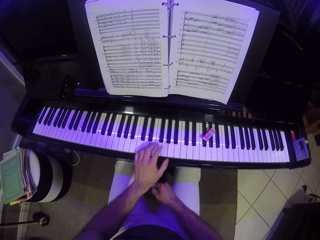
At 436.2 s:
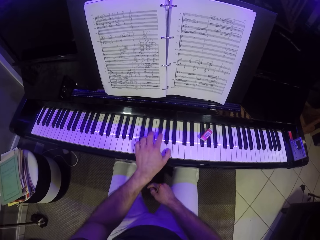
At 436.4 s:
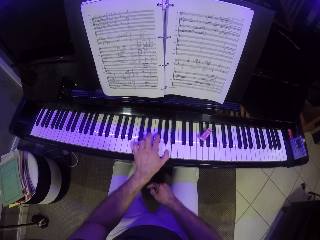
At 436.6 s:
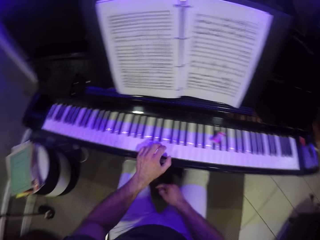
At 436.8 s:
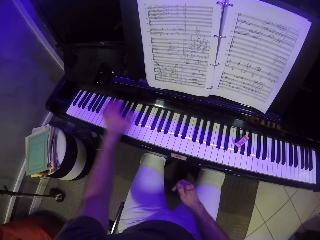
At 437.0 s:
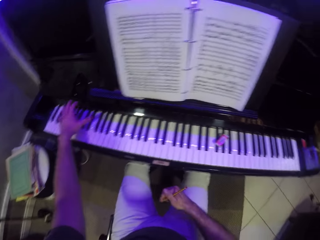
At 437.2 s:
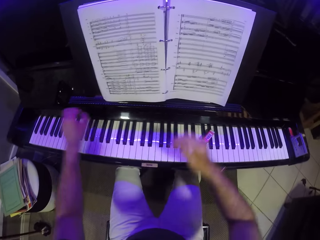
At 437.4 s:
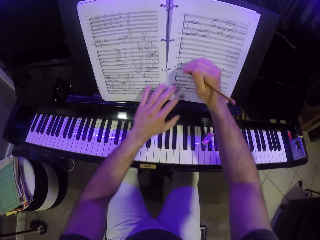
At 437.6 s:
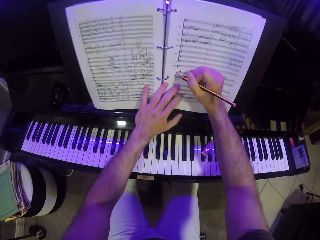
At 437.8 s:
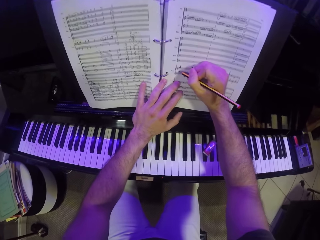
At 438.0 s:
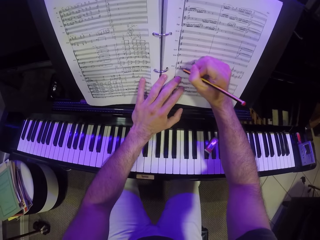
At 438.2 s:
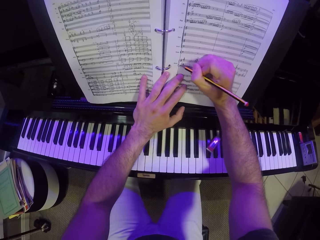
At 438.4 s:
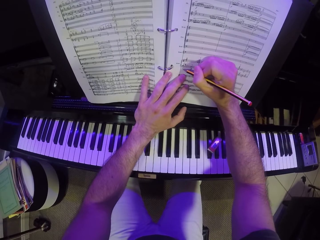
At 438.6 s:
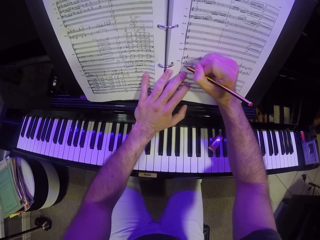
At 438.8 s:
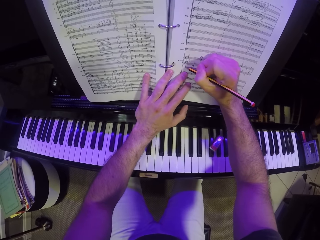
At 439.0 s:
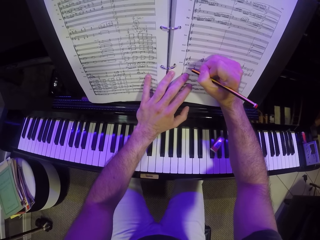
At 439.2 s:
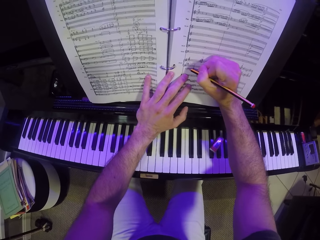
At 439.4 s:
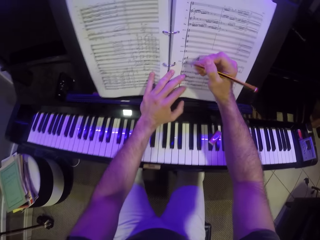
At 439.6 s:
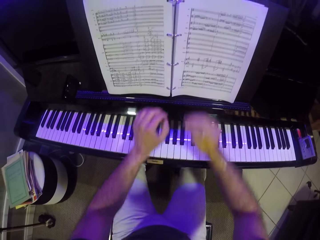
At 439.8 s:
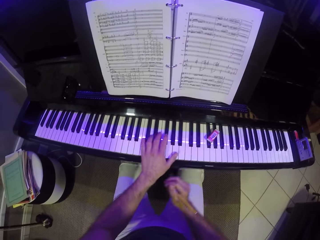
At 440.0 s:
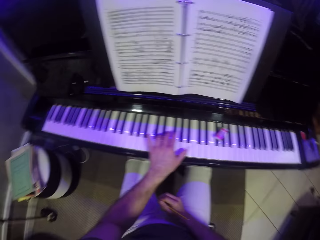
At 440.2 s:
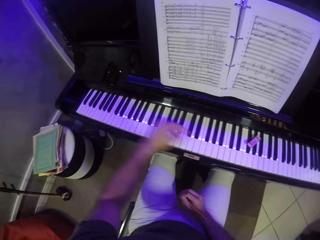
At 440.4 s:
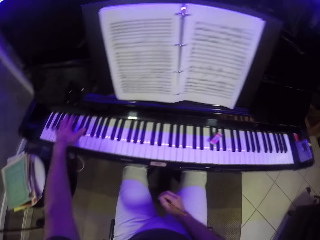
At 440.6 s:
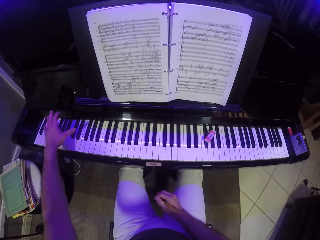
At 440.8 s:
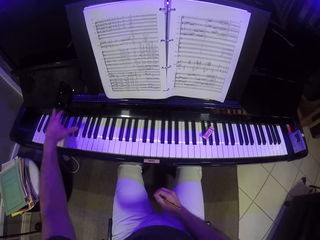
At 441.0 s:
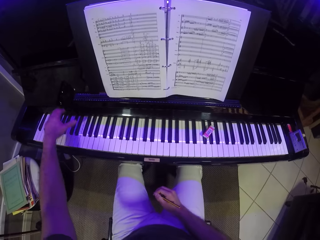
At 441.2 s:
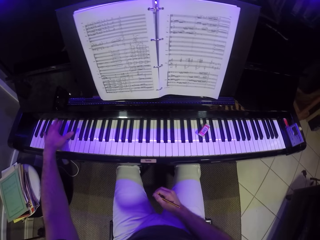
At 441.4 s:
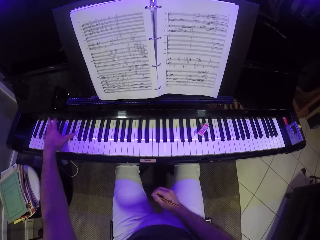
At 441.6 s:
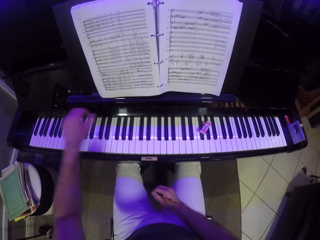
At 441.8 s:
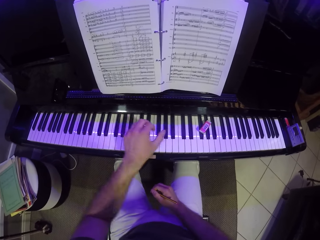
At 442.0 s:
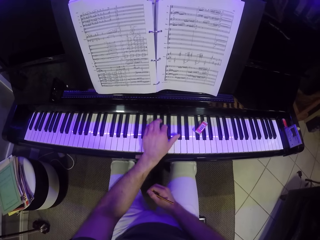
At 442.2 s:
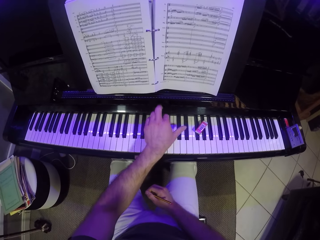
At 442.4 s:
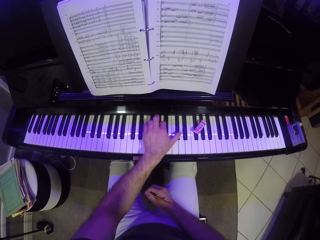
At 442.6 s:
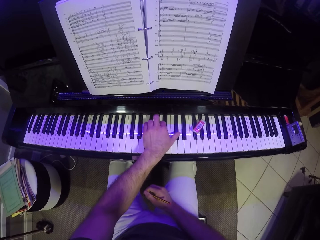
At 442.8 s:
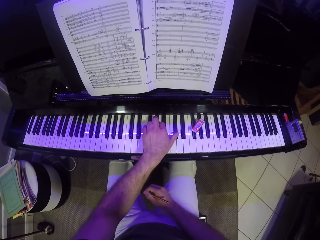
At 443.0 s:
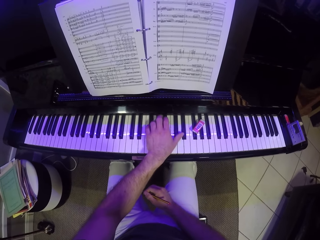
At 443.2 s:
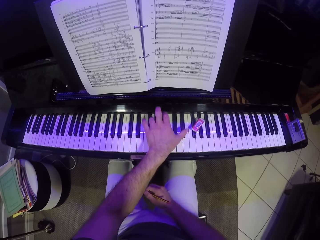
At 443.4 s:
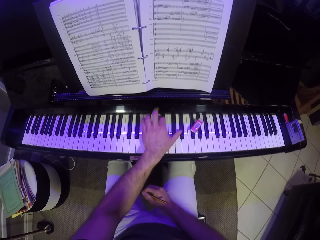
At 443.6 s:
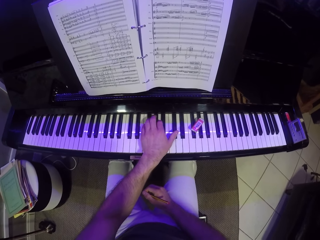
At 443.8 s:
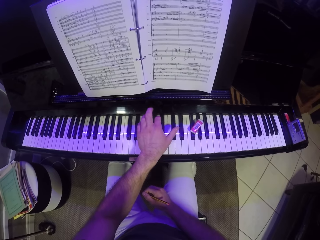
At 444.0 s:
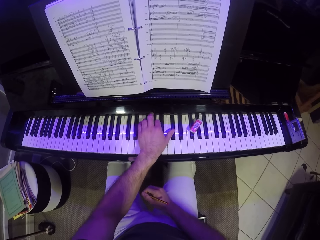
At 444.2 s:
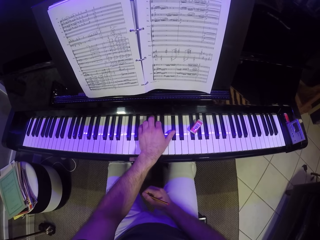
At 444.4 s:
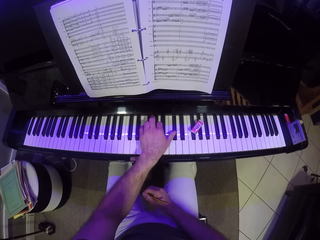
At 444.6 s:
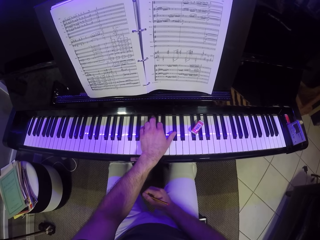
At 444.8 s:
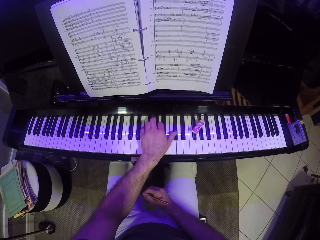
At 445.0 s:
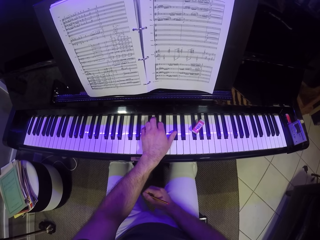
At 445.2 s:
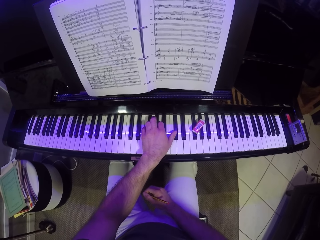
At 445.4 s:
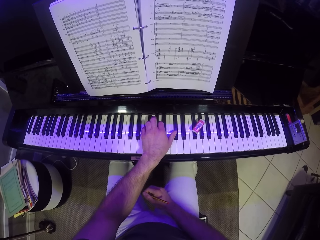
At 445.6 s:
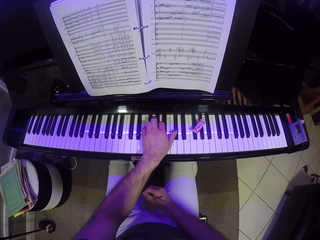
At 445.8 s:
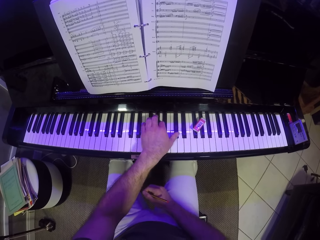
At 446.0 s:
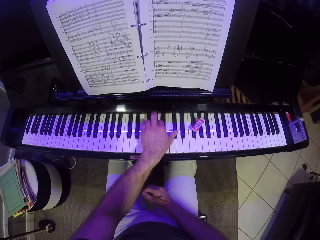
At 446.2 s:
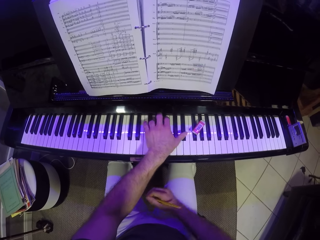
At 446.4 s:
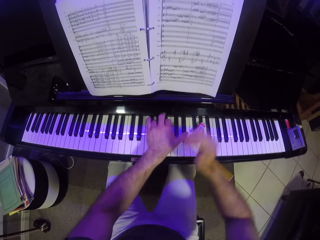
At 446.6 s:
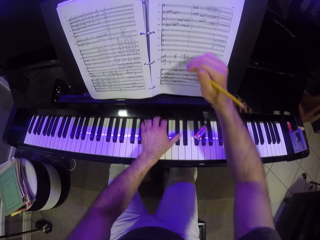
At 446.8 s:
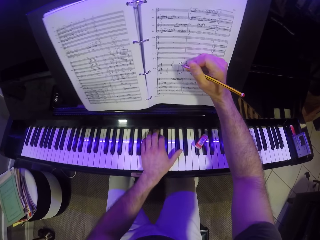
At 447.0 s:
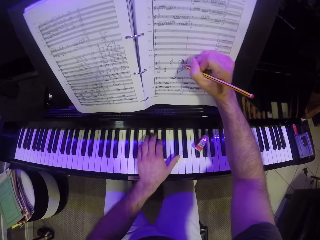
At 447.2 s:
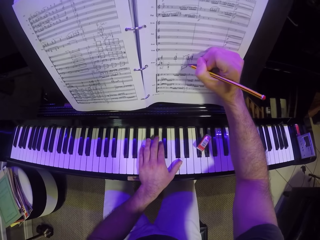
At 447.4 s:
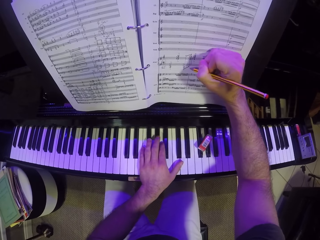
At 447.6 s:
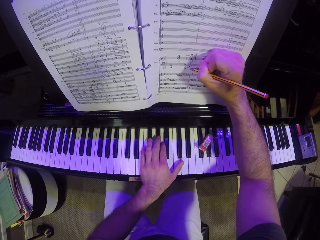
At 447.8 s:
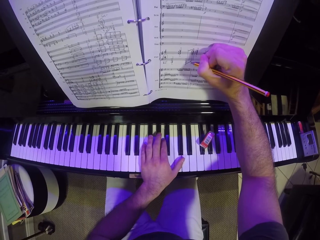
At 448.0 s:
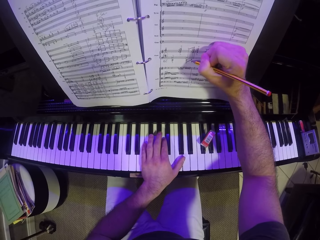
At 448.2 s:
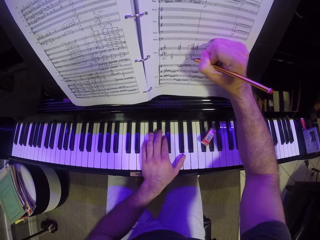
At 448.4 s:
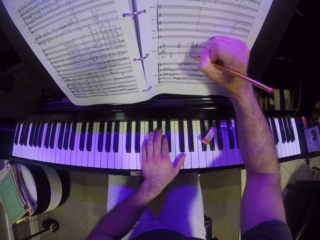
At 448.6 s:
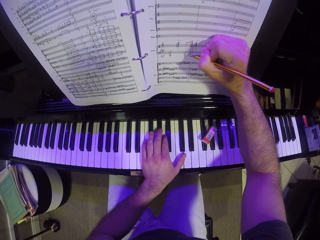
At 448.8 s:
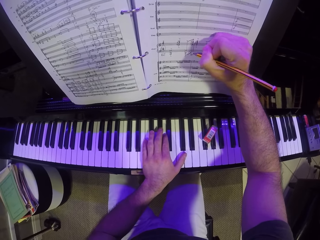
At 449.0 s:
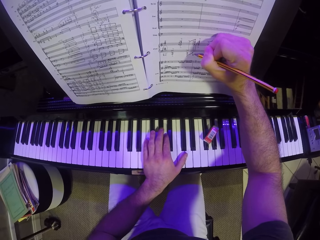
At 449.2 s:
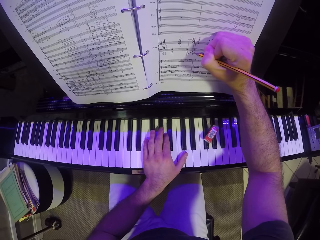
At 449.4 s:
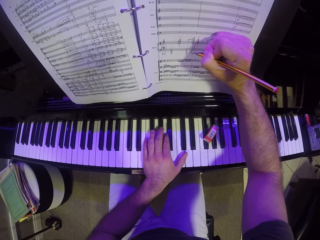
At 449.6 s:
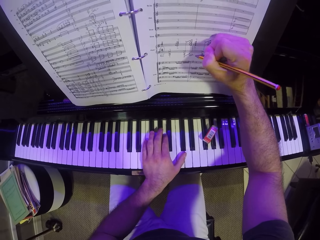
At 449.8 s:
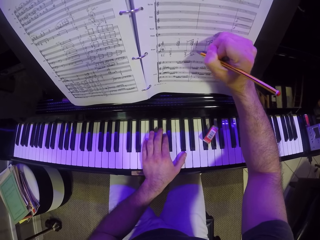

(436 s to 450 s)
The camera wearer plays the piano with his left hand. He takes his right hand off his leg. He places his left hand on the music manuscript. He writes on the music manuscript with the pencil in his right hand. He takes both hands off the music manuscript and places his right hand on his leg. He plays the piano with his left hand. He takes his right hand off his leg. He writes on the music manuscript with the pencil in his right hand.

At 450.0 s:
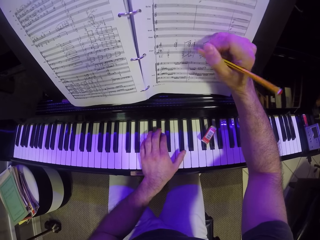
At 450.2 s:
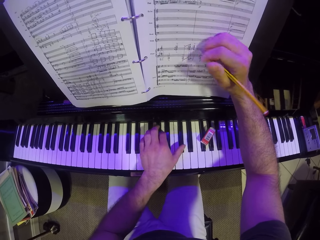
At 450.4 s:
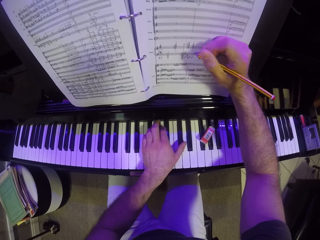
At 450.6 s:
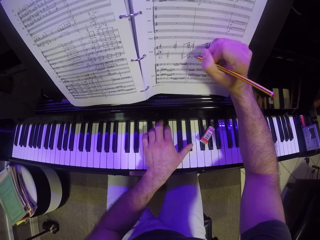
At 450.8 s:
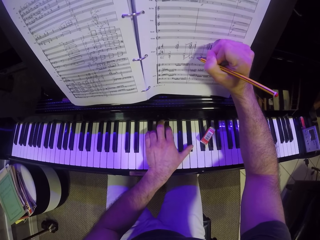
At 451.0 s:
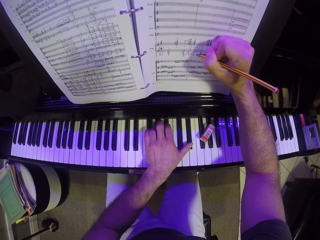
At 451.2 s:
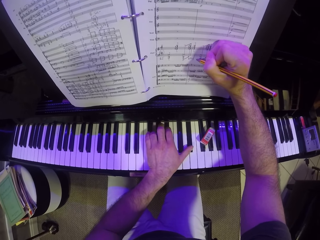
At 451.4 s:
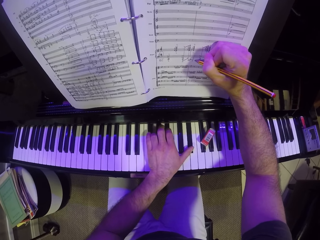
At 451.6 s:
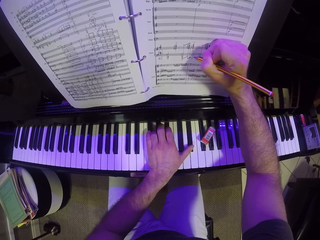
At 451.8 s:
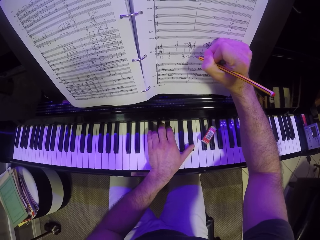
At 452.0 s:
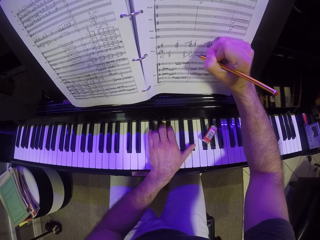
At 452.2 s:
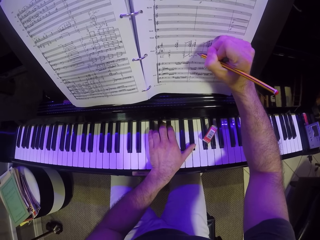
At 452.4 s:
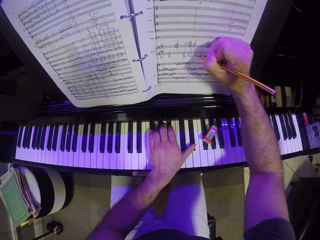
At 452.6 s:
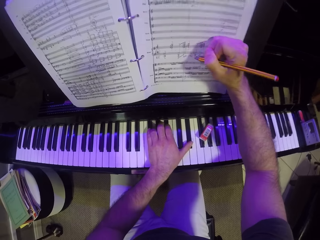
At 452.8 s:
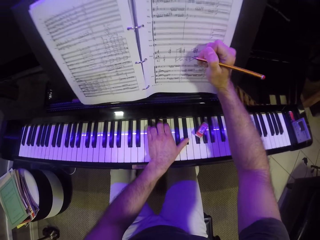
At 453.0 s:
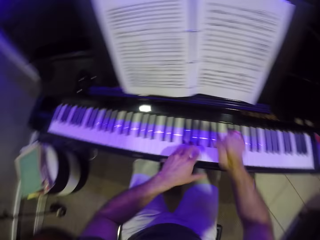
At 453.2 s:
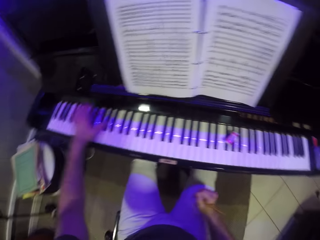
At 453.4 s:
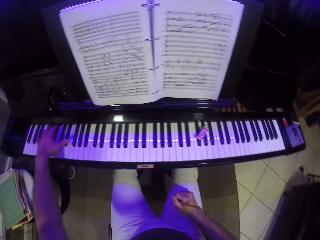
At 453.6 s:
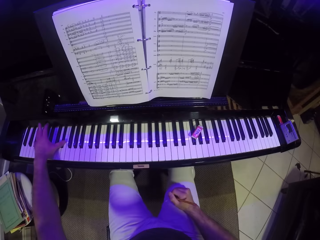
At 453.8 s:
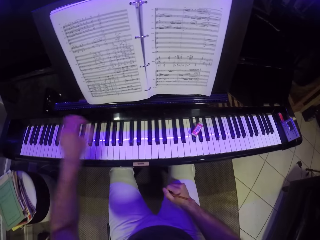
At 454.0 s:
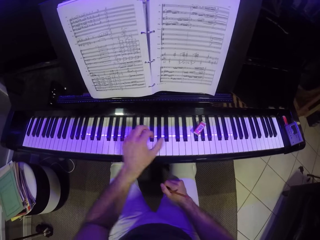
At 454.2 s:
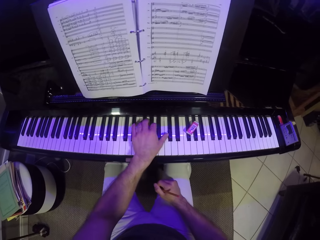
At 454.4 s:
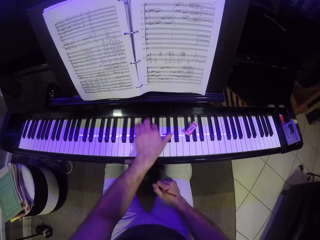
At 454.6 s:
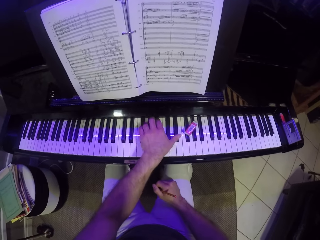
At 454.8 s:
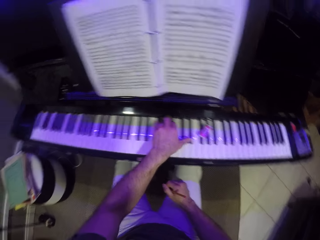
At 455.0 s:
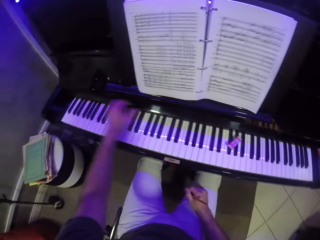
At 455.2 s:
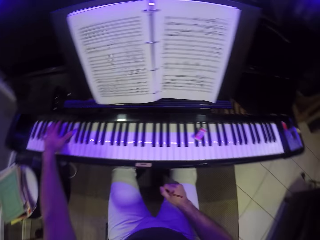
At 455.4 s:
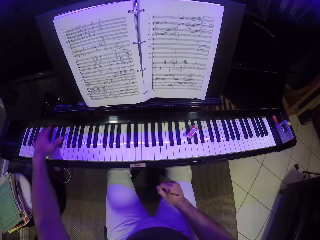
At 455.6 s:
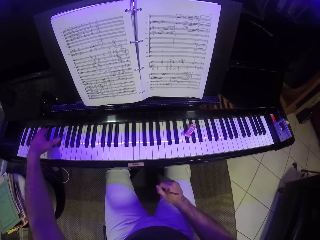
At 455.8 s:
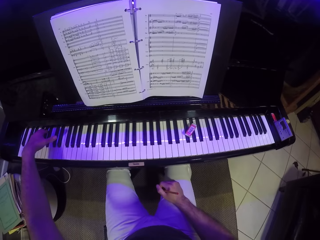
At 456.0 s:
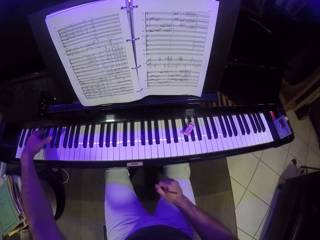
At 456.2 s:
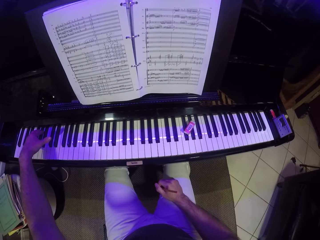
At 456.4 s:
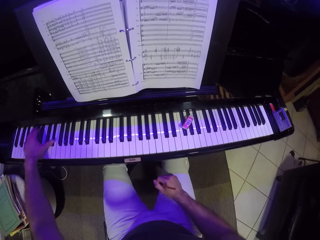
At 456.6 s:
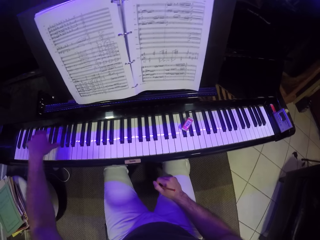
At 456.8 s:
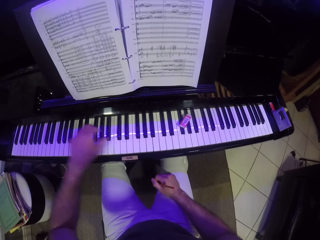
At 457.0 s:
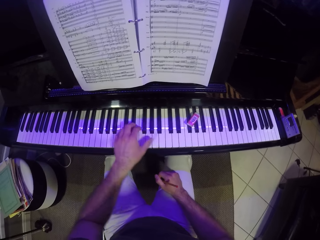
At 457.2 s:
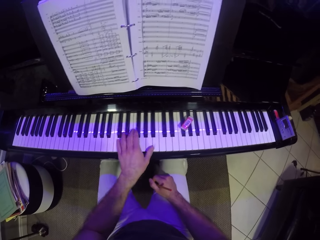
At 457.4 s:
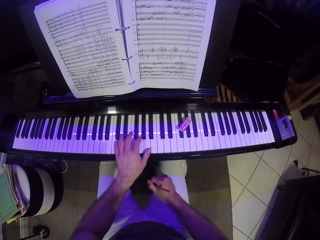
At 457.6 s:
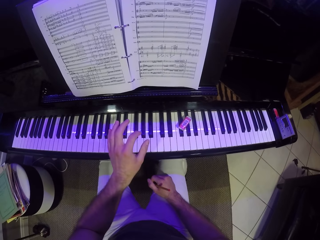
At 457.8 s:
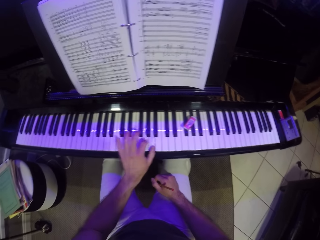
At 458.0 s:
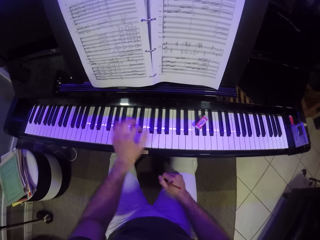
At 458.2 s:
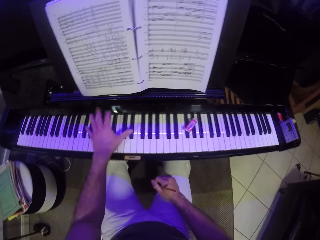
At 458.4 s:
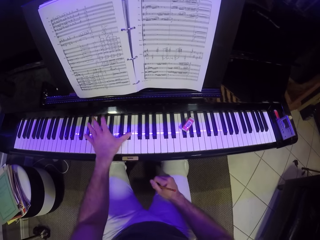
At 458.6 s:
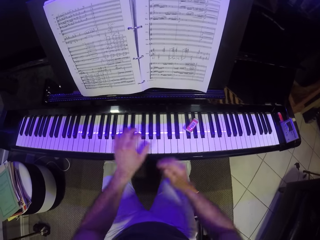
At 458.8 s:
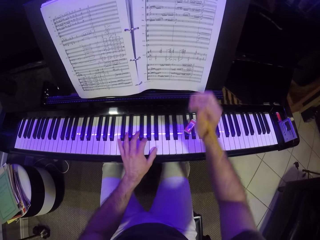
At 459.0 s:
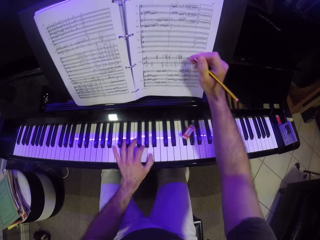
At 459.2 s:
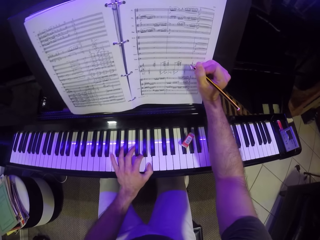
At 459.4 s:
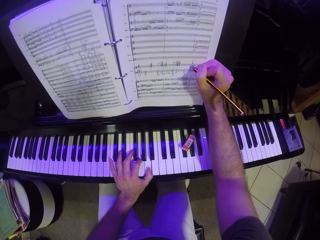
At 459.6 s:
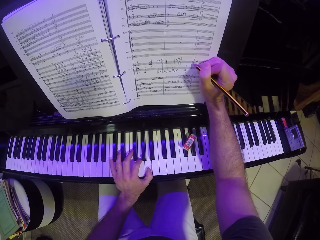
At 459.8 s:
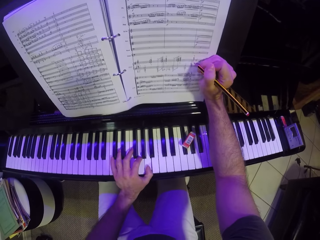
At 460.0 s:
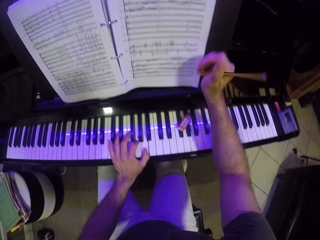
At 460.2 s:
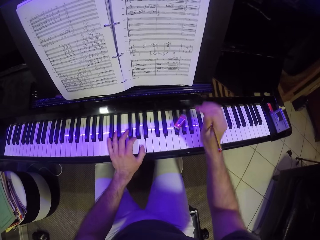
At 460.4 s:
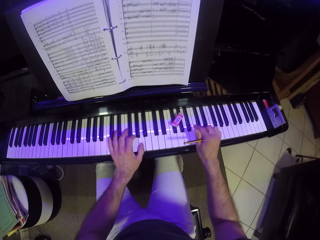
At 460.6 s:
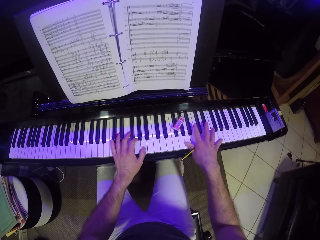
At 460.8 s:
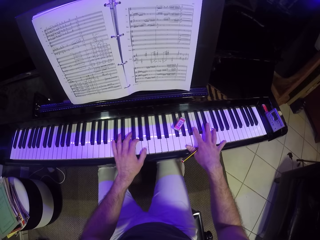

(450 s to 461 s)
The camera wearer plays a piano. He writes on a book. He takes his right hand off the music manuscript and places his right hand on his leg. He plays the piano. He takes his right hand off his leg. He touches the music manuscript with the pen in his right hand. He writes on the book. He takes his right hand off the music manuscript.
